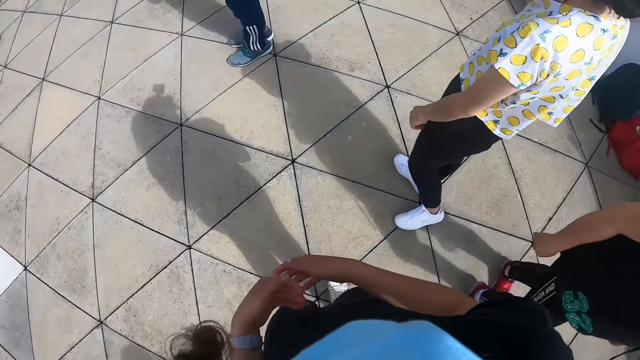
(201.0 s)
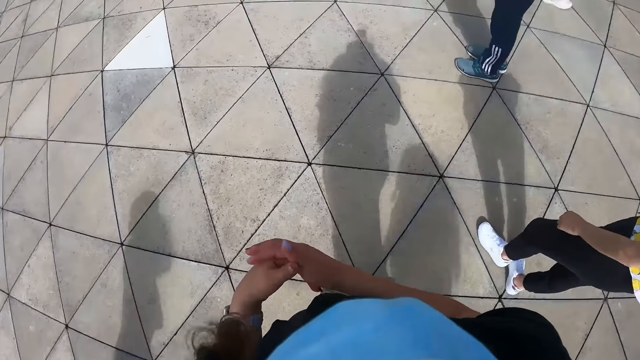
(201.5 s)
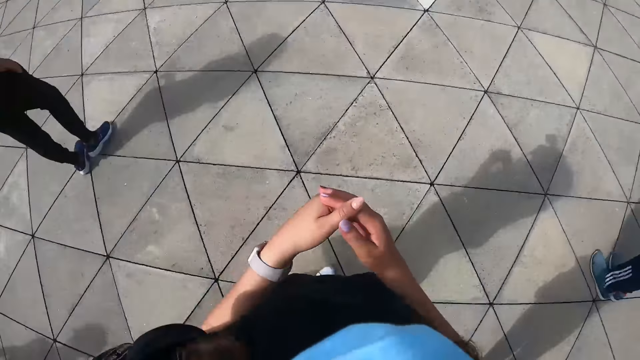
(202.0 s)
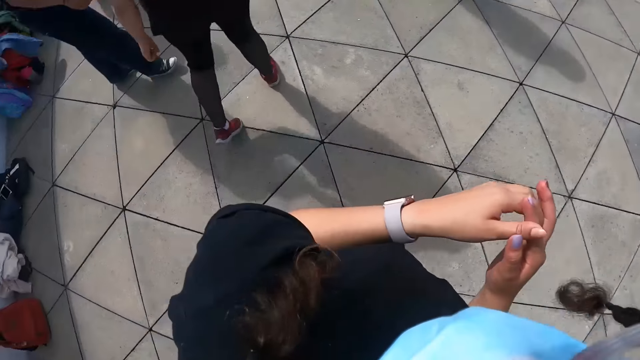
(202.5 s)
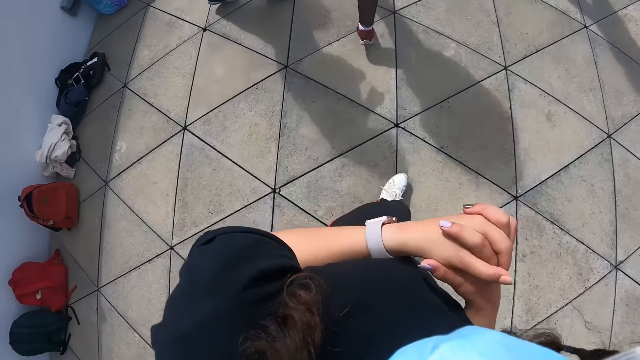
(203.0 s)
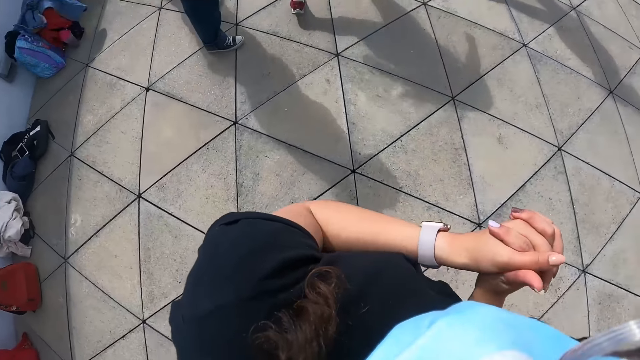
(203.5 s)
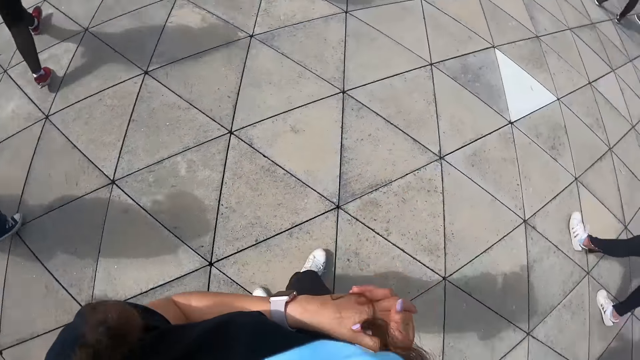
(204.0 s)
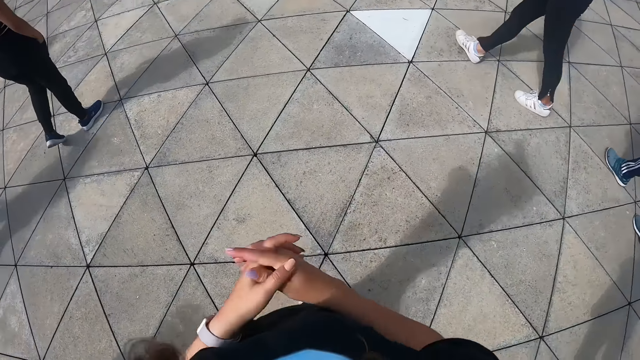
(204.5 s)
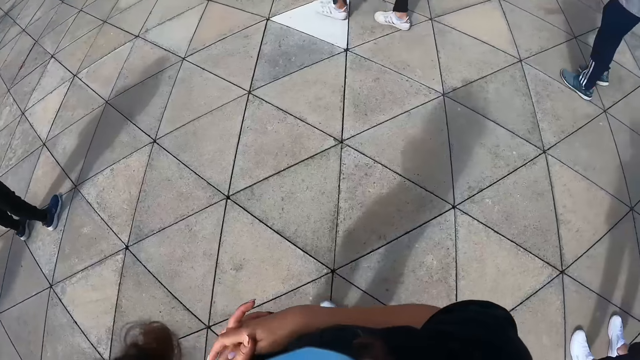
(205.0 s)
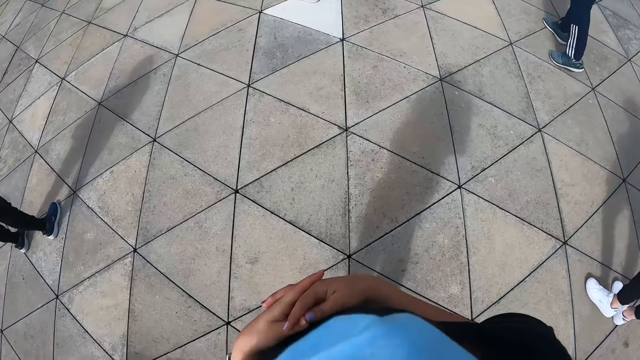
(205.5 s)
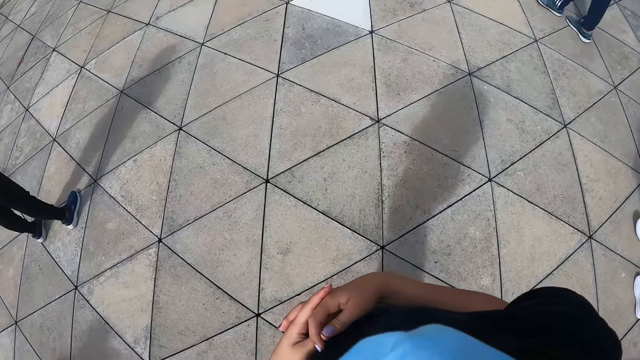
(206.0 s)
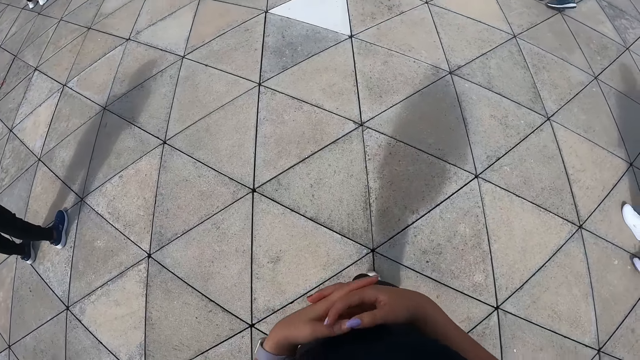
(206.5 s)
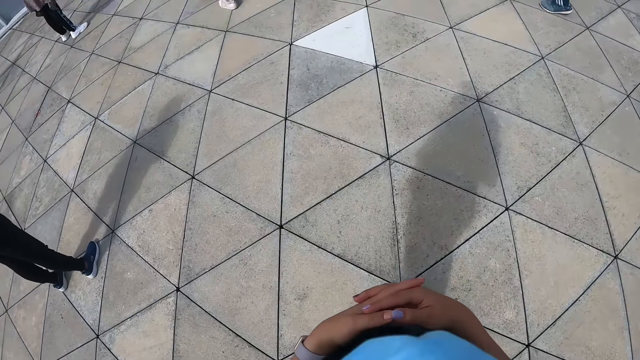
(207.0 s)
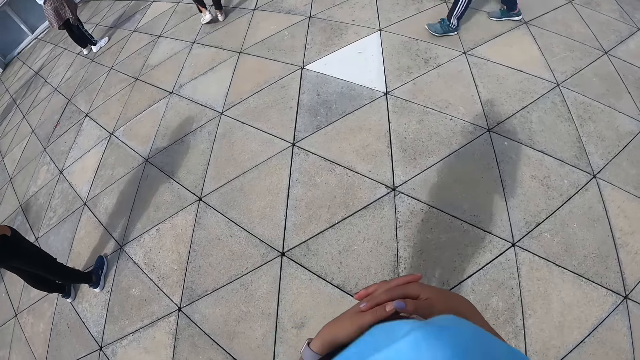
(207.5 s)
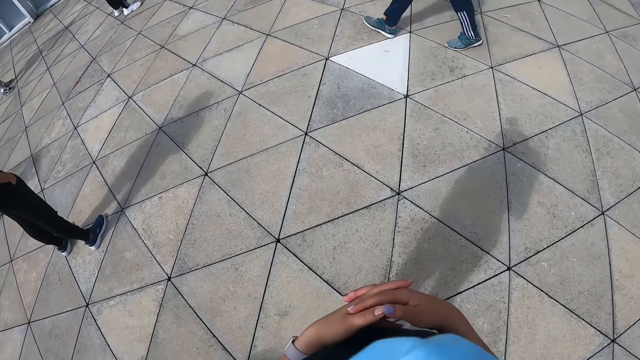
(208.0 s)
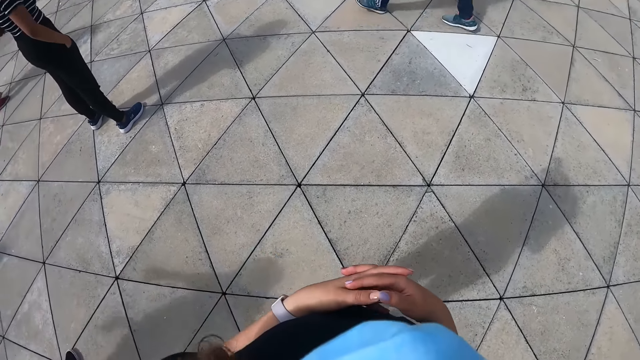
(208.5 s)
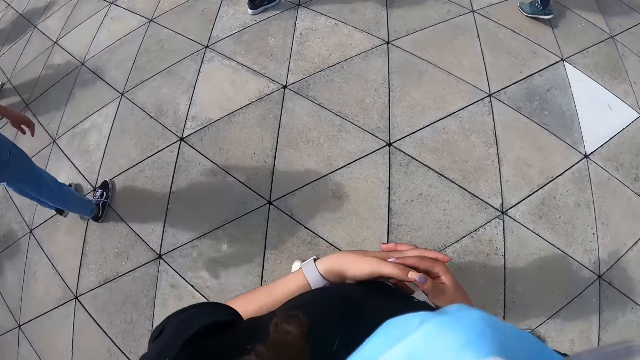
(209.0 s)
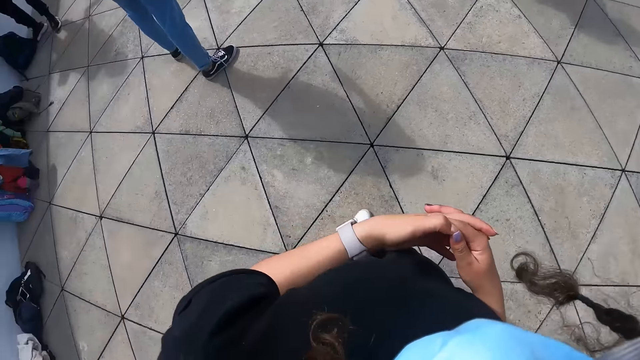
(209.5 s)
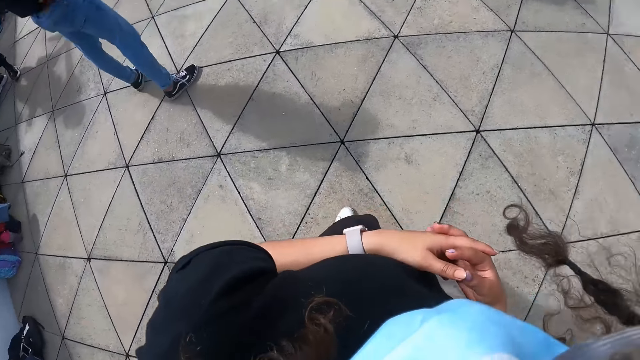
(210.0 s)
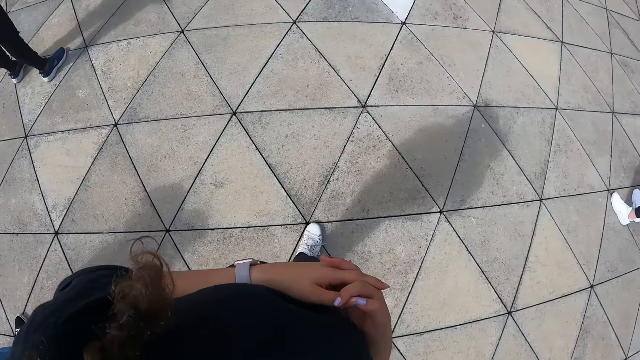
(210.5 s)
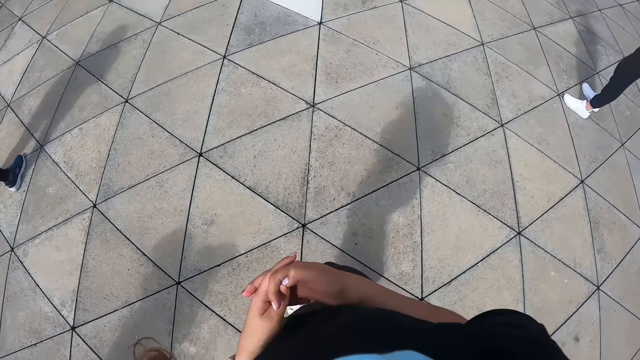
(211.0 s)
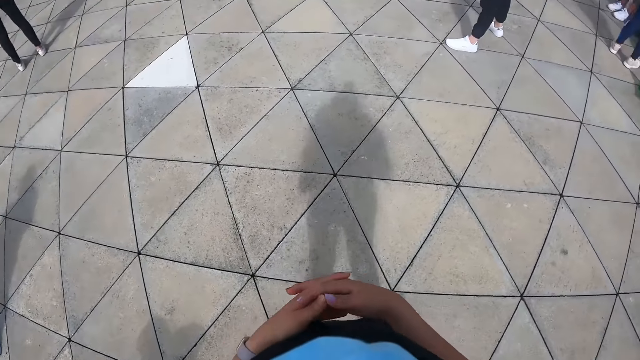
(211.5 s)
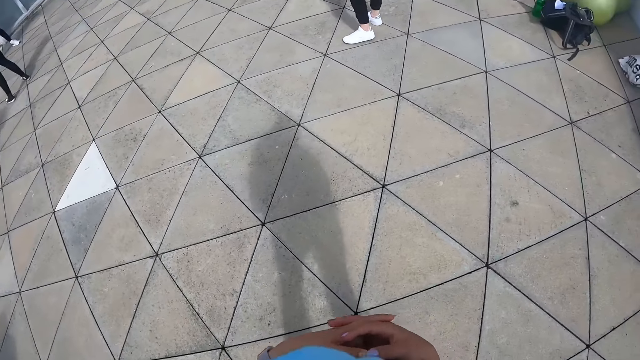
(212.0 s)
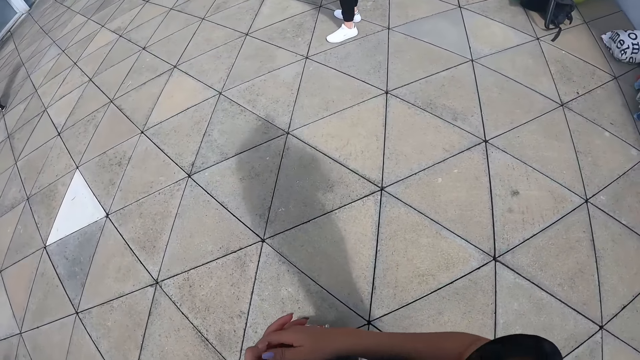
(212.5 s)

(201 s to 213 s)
The camera wearer clasps both hands together. They move sideways.

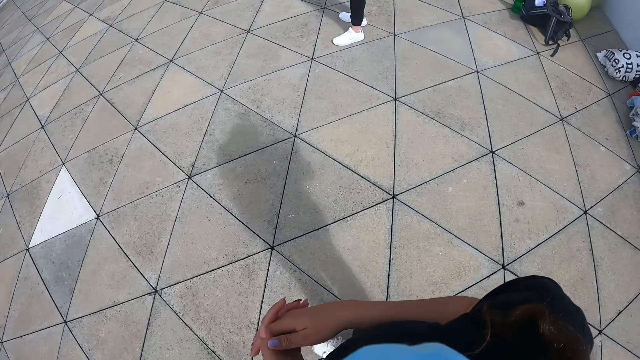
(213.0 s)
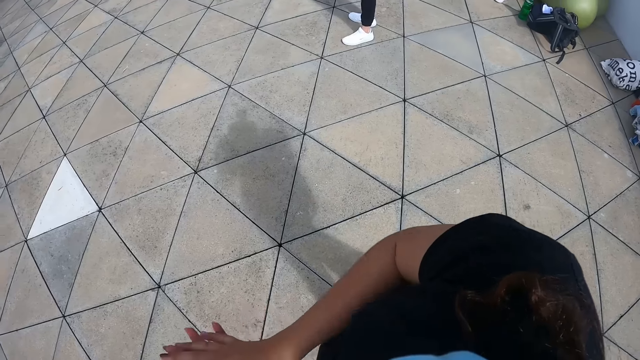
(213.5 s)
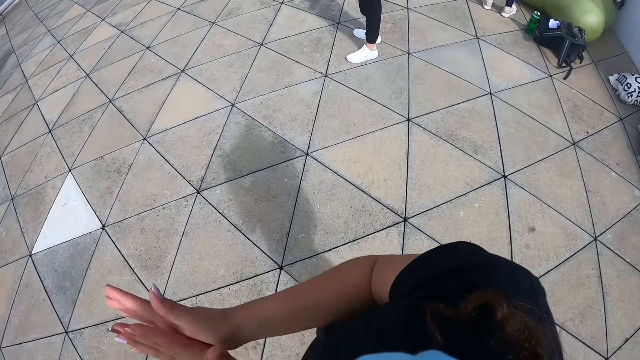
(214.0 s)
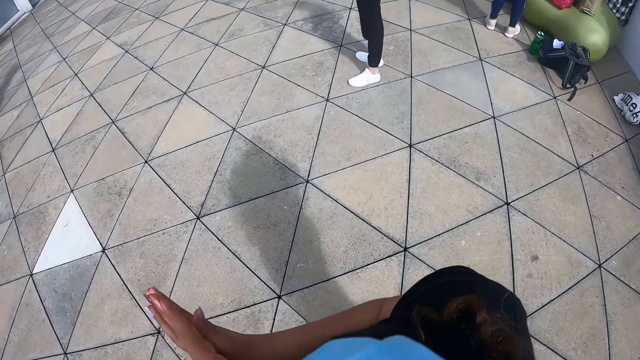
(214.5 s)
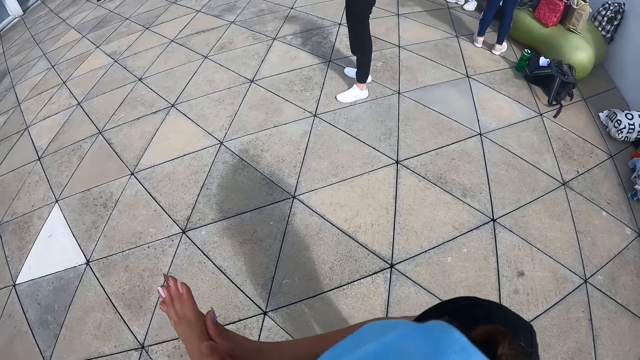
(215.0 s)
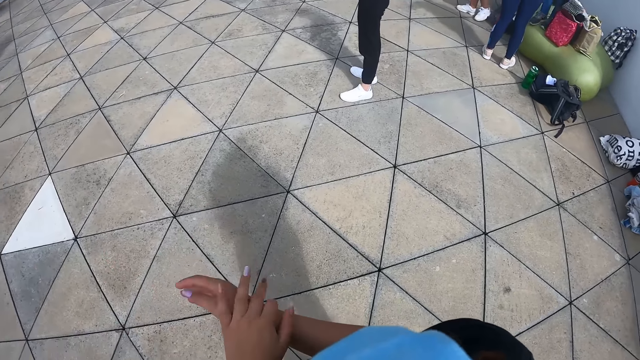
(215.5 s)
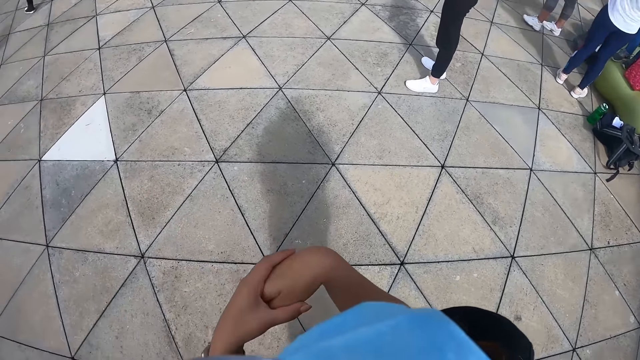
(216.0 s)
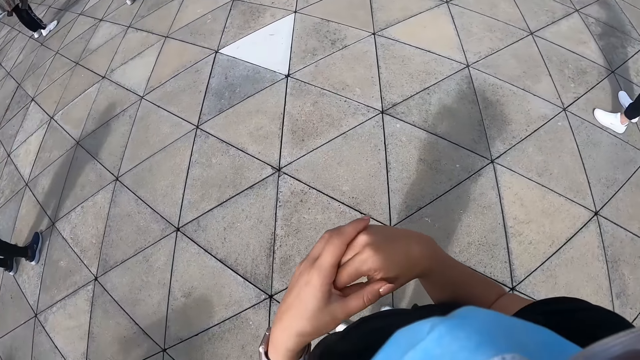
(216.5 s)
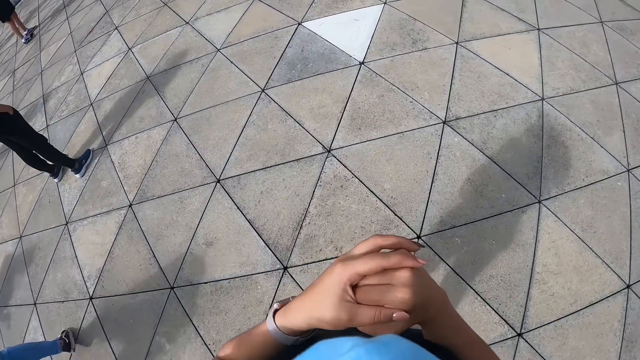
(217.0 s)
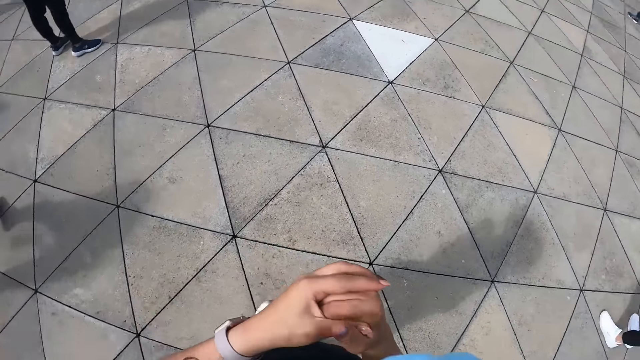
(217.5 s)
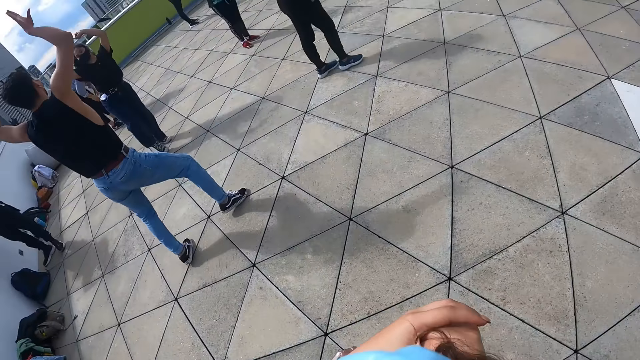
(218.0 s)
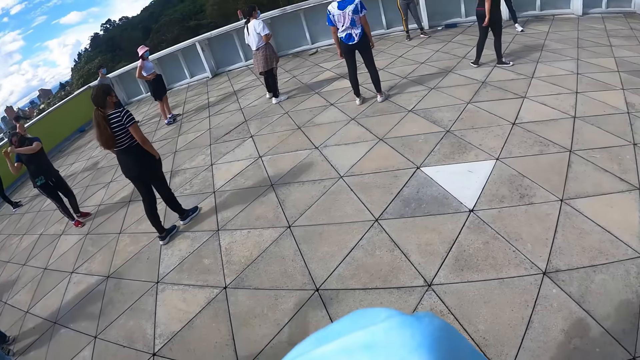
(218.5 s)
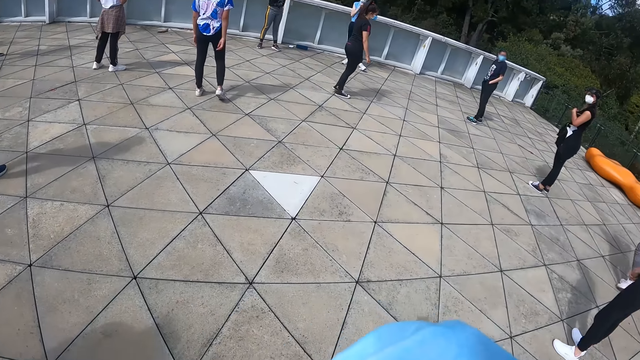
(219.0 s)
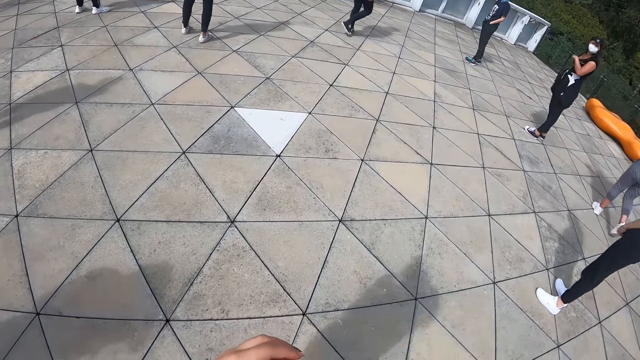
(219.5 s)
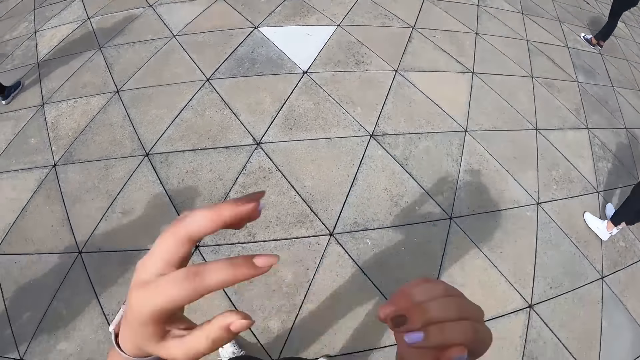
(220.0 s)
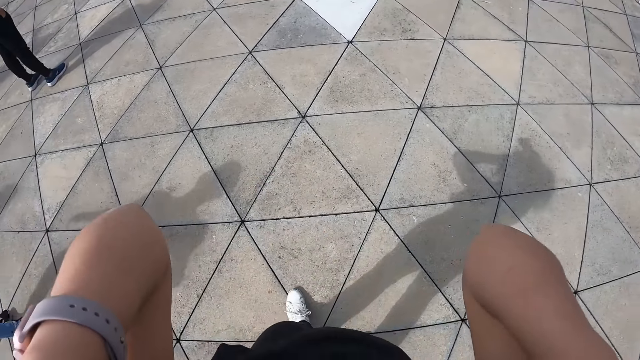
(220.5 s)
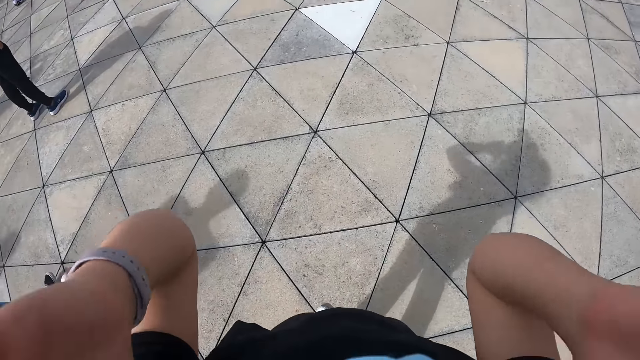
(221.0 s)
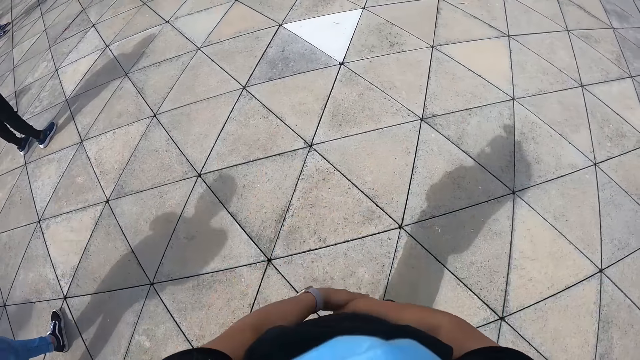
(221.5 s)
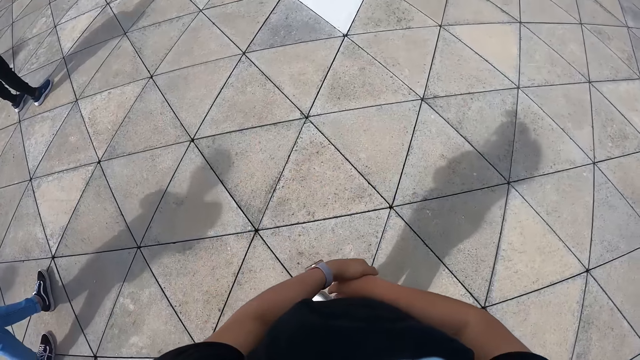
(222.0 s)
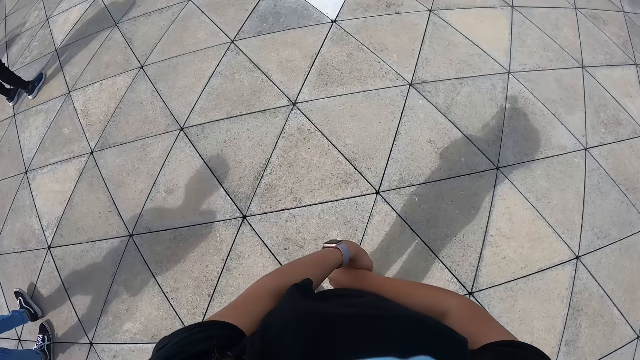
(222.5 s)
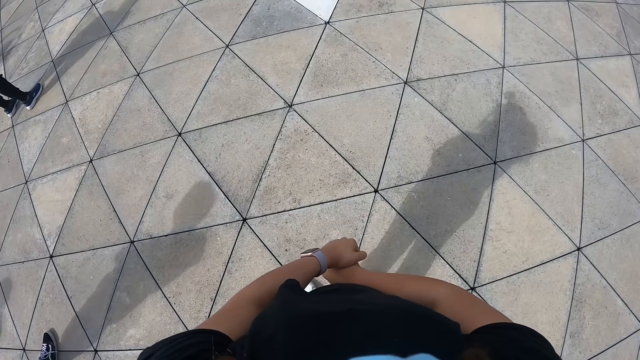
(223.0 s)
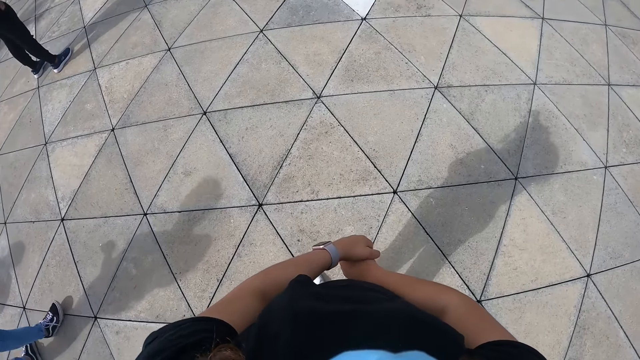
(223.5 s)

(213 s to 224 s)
The camera wearer touches her neck with both hands. She adjusts the camera. She rubs both hands together.
